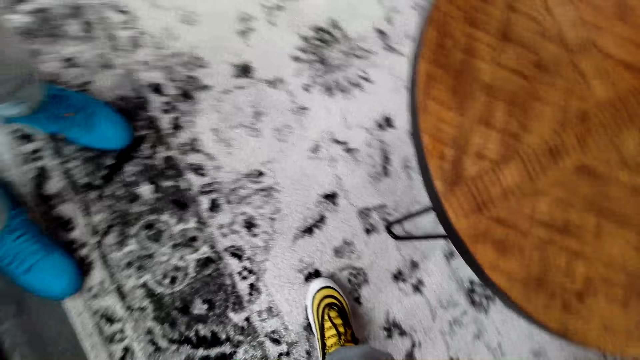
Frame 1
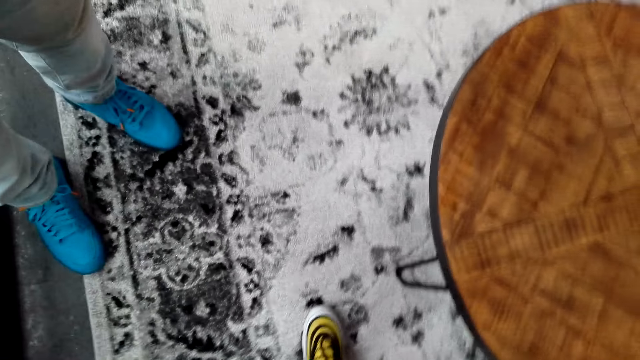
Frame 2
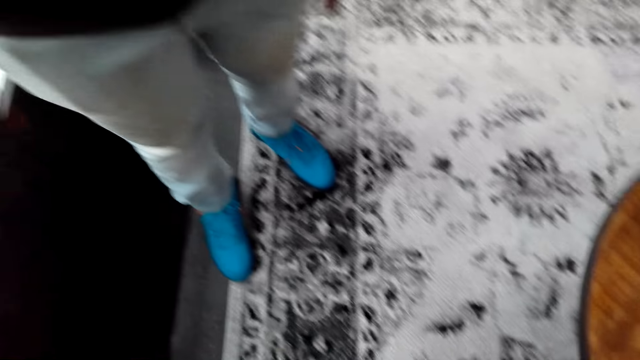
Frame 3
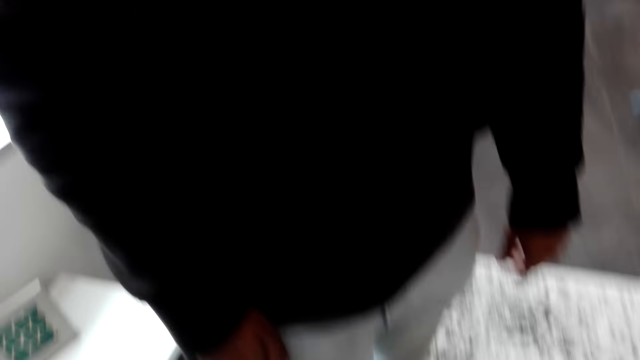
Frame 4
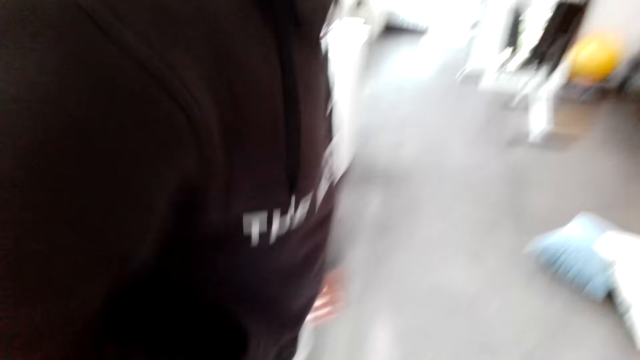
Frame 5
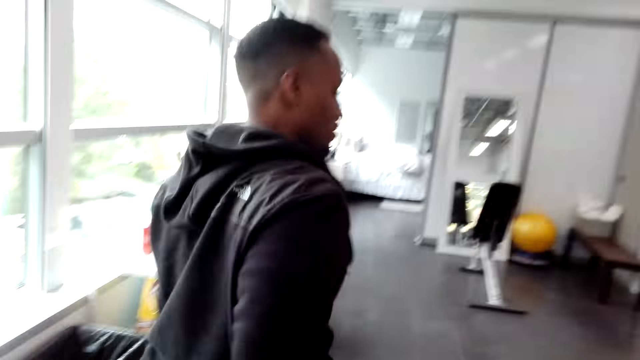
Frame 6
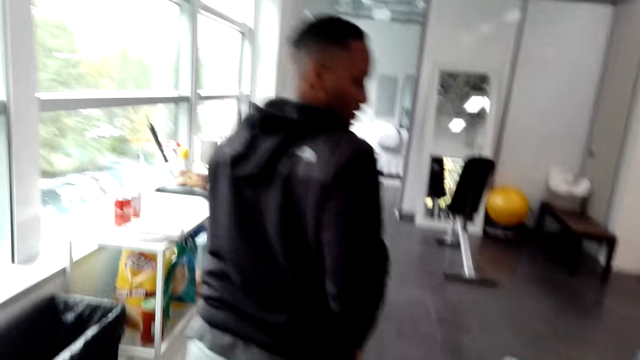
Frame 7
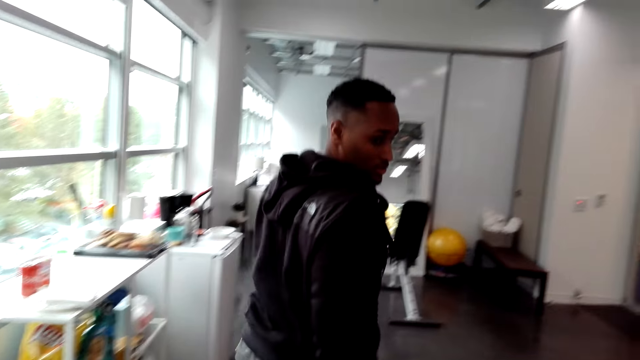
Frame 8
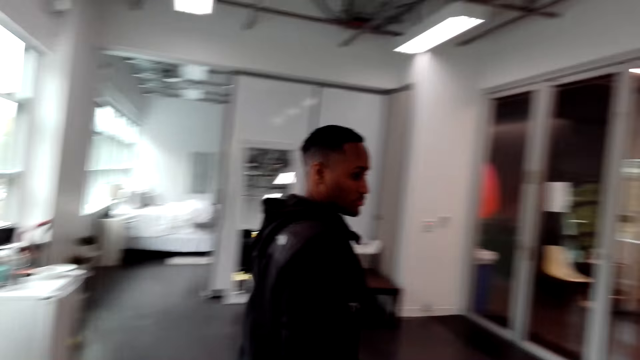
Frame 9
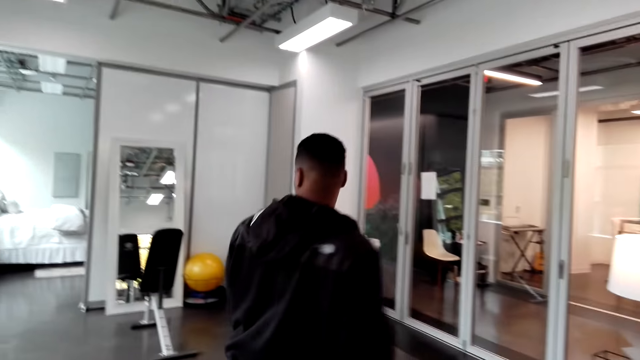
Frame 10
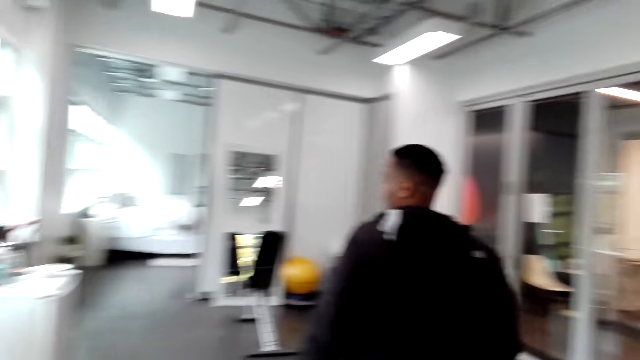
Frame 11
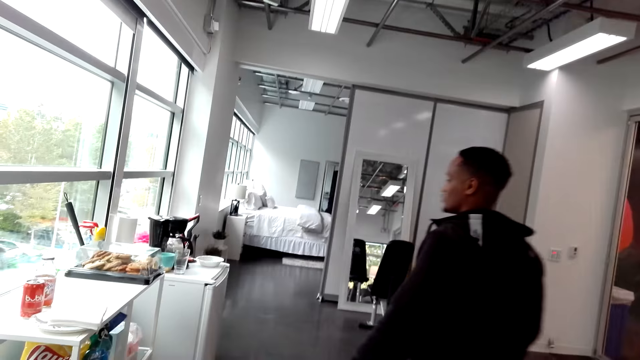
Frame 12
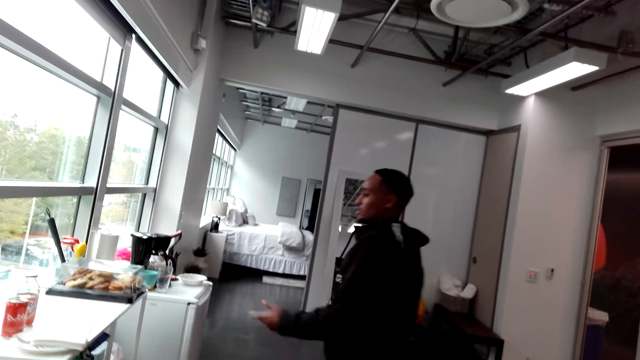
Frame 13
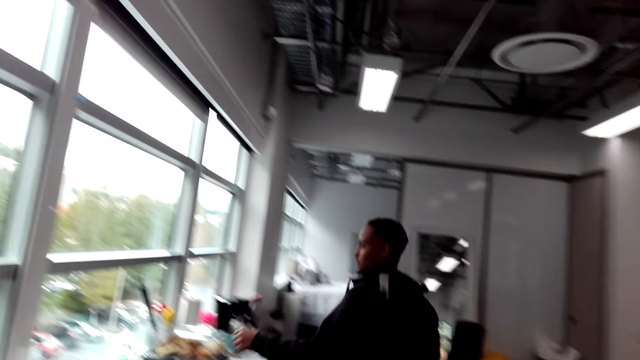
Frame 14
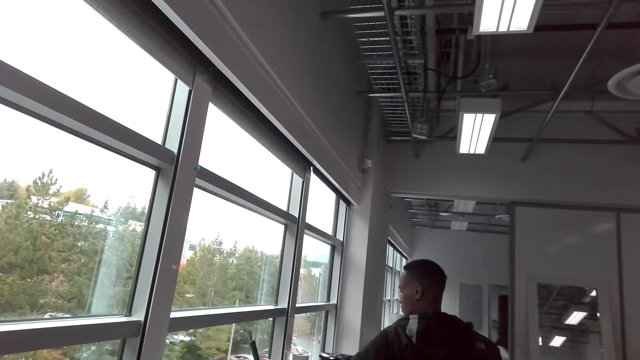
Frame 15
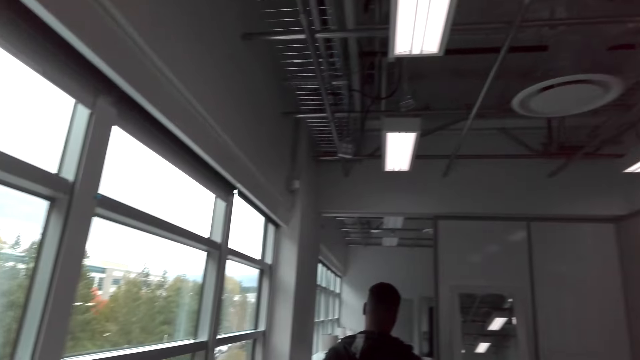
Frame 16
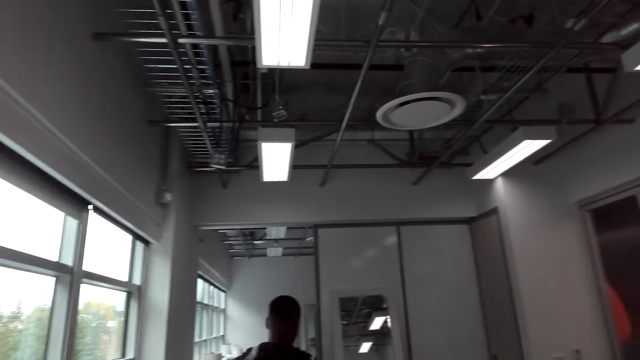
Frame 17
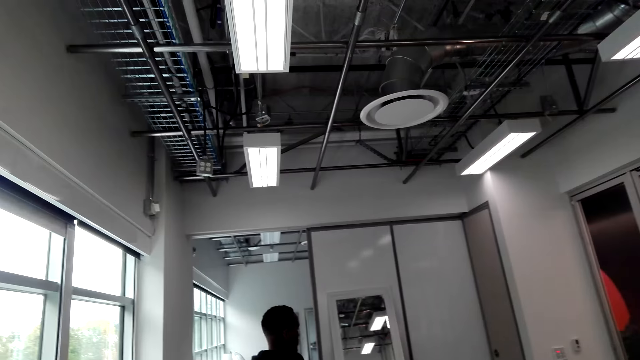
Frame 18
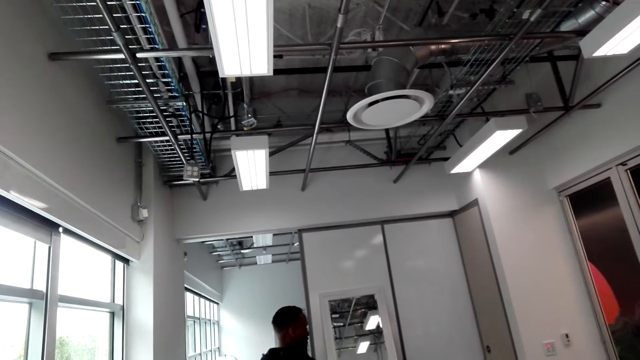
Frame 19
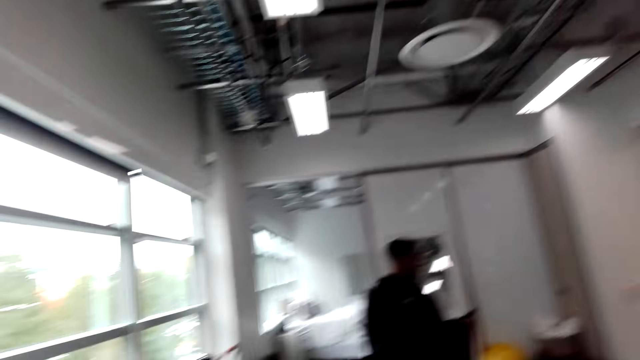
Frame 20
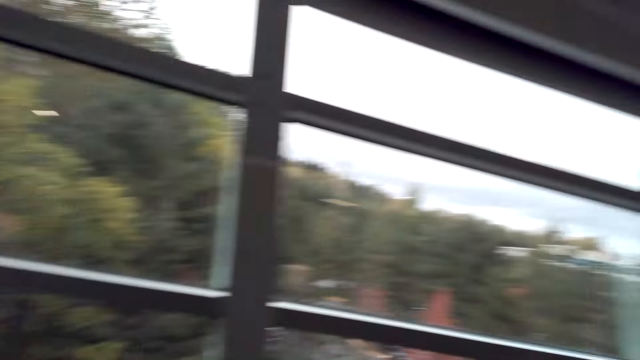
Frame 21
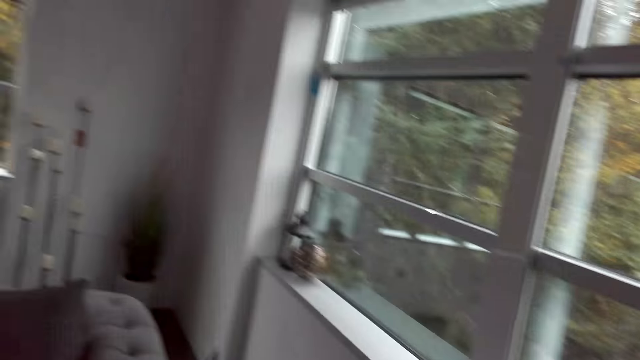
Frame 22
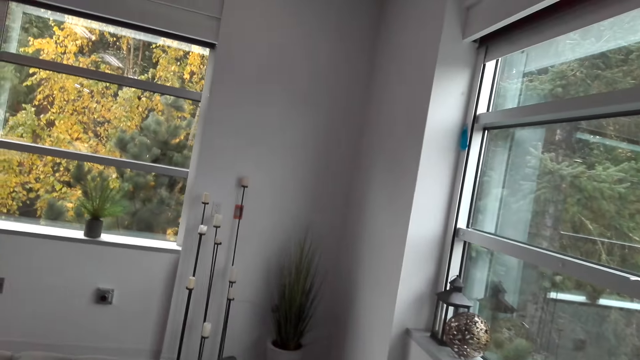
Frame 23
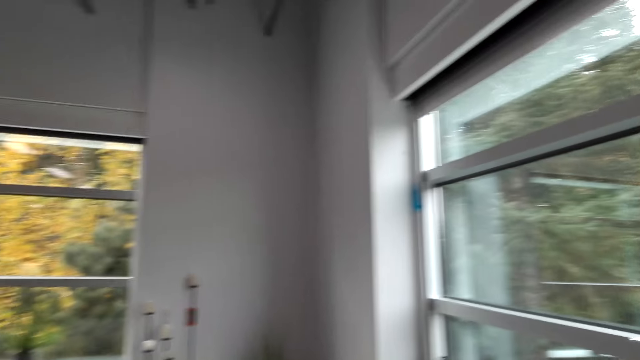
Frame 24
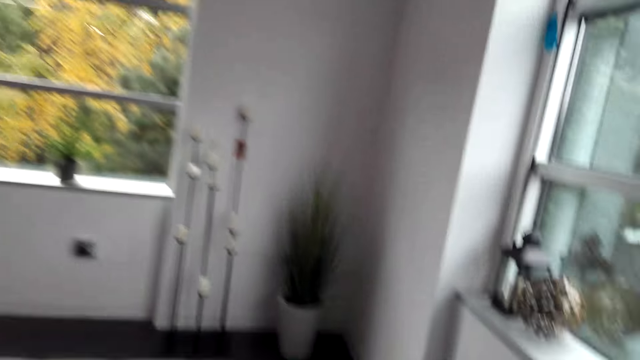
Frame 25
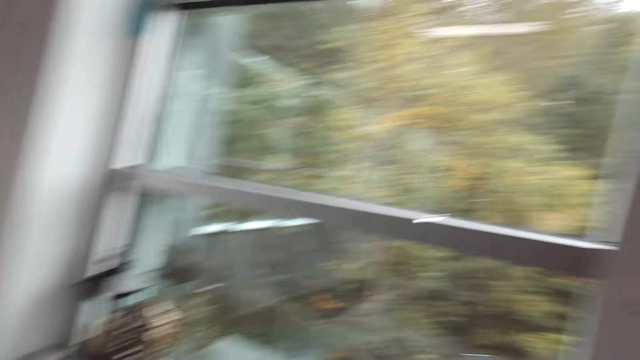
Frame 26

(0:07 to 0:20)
A man walks in the gym. The man touches something with the left hand. The camera wearer walks in the gym.

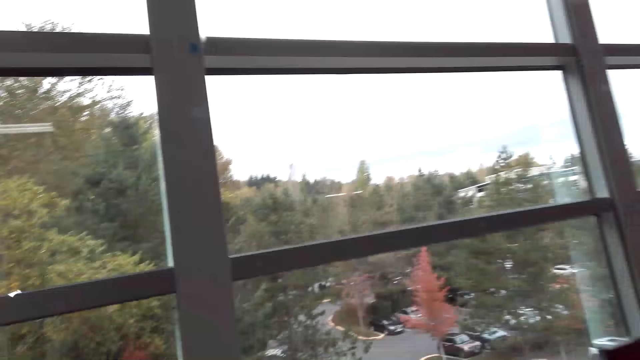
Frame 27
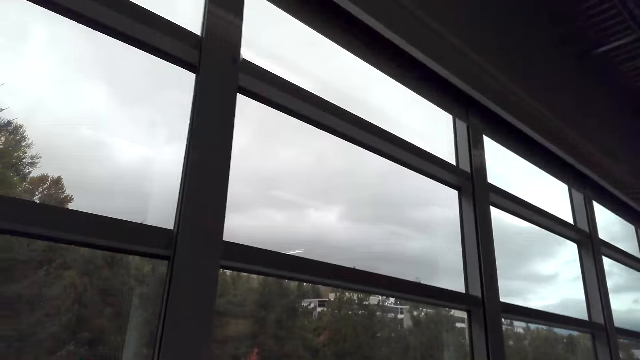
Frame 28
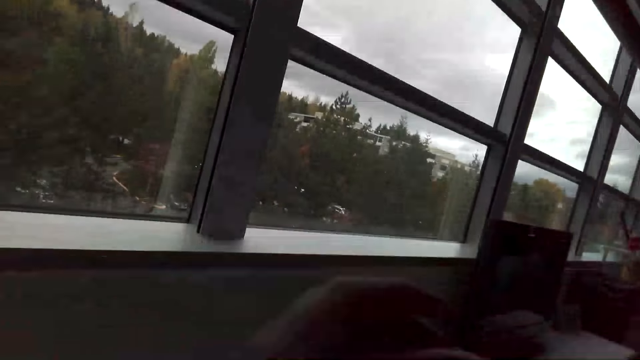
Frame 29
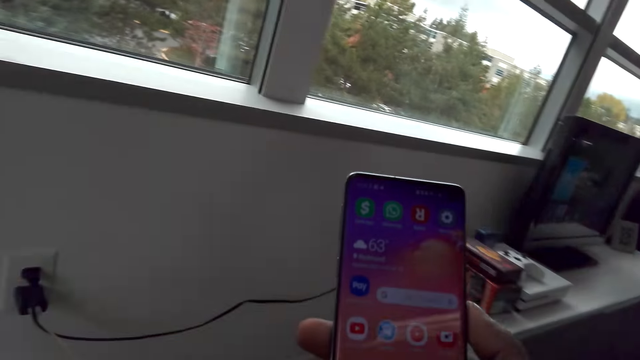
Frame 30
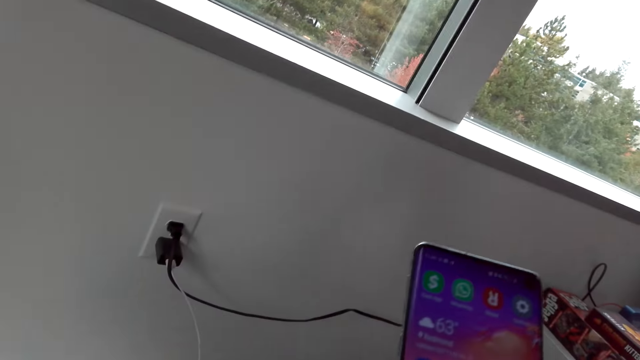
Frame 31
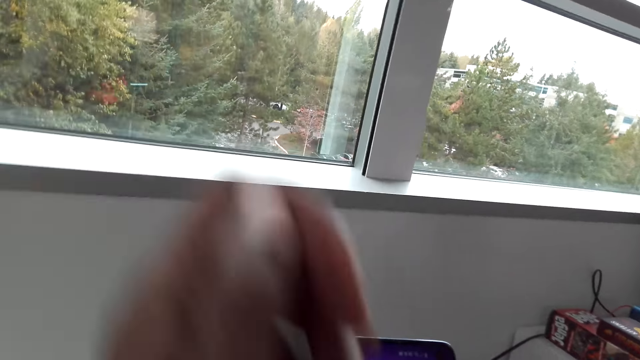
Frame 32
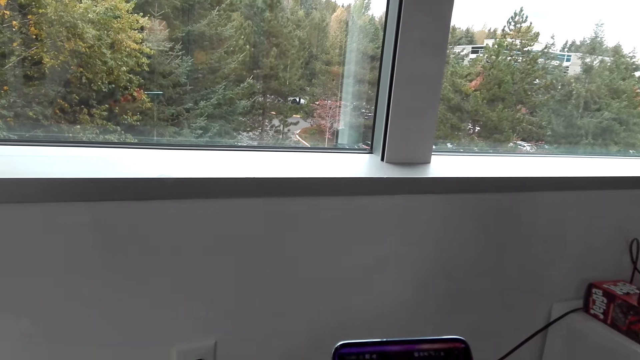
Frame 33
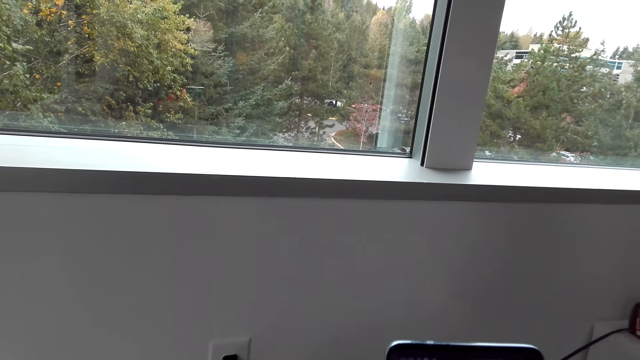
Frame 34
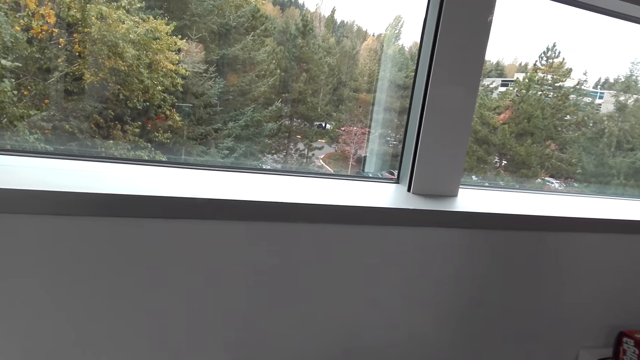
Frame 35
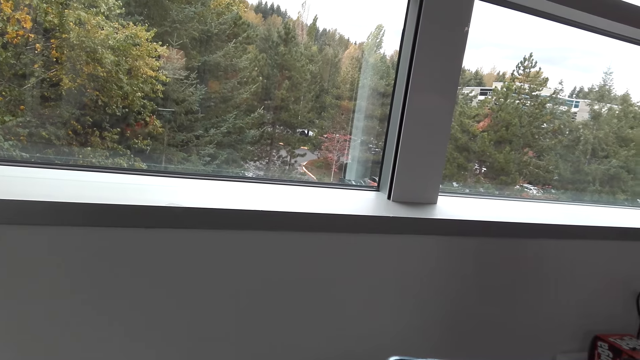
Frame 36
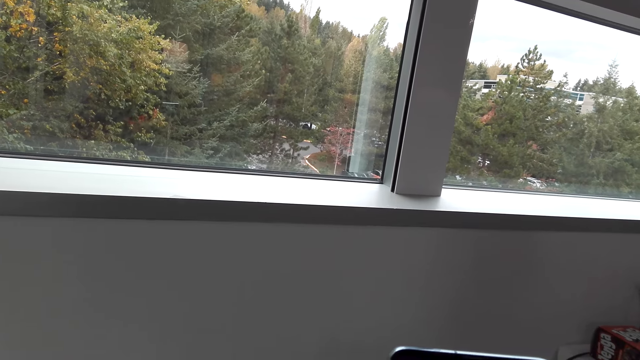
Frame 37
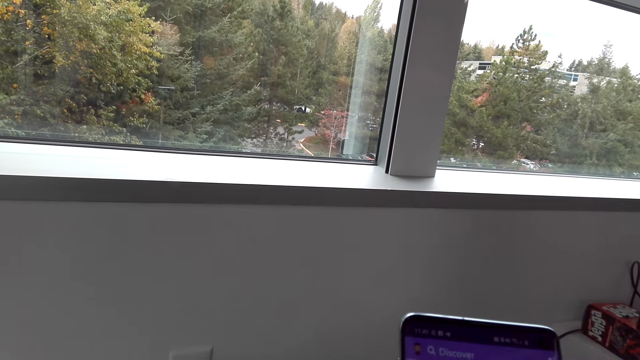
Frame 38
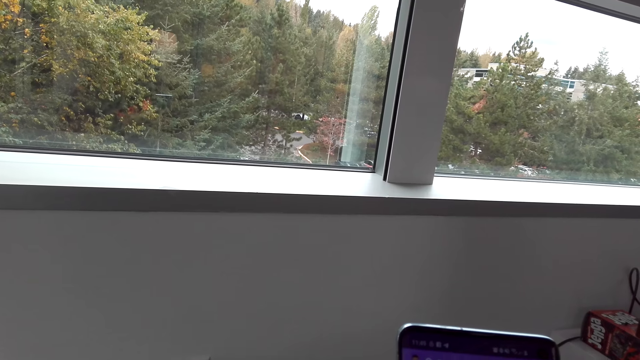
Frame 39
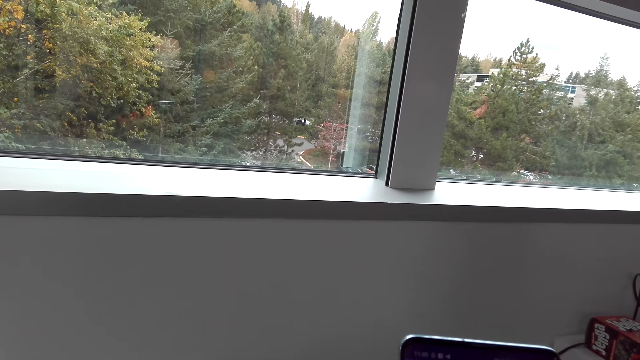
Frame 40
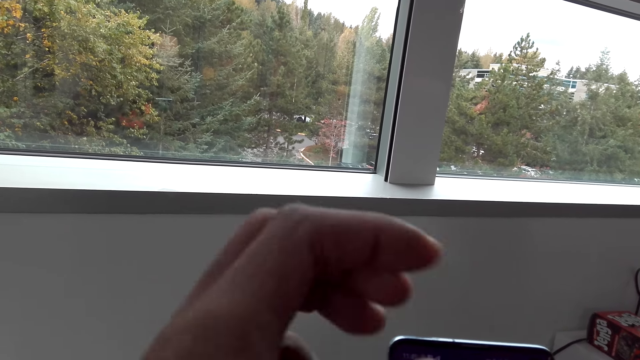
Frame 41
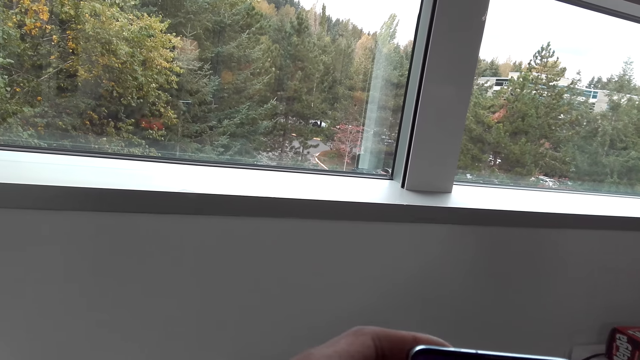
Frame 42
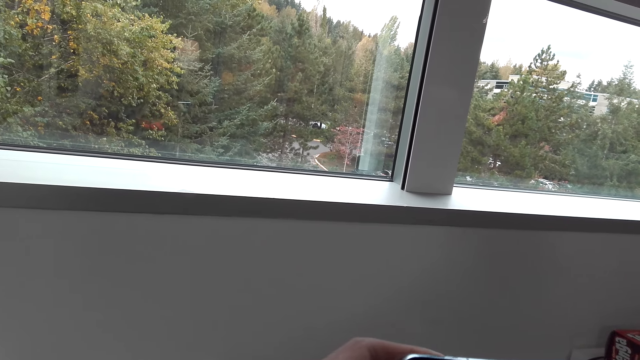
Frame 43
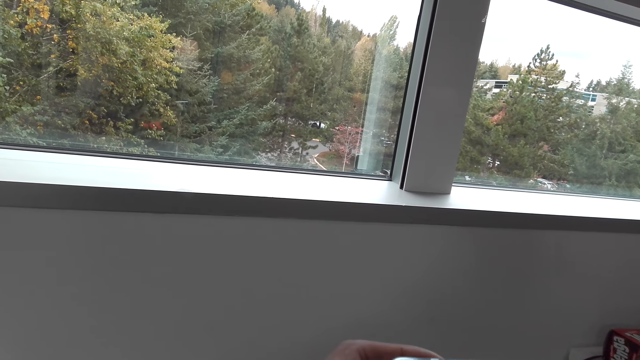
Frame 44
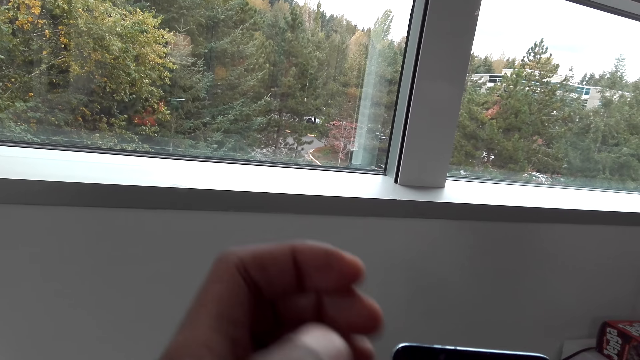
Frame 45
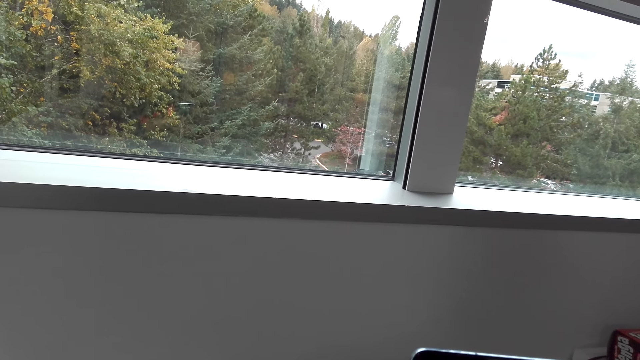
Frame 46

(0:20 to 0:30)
The camera wearer sits on the chair and touches something. They use a mobile phone. They stand. They hold the mobile phone with the left hand. They use the mobile phone. They press the phone.
